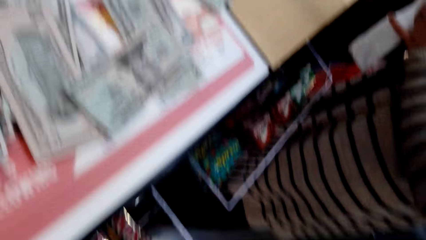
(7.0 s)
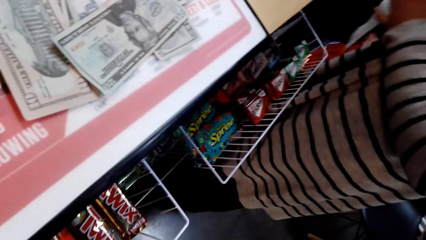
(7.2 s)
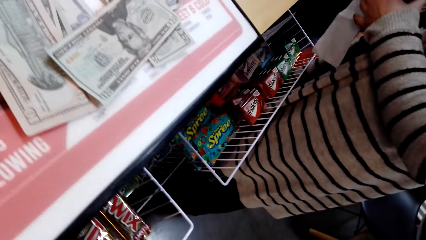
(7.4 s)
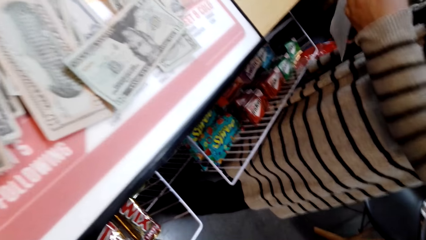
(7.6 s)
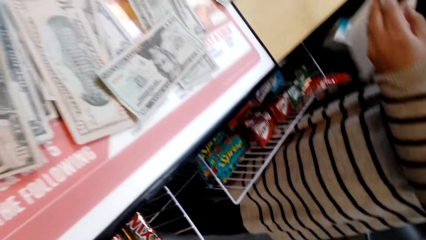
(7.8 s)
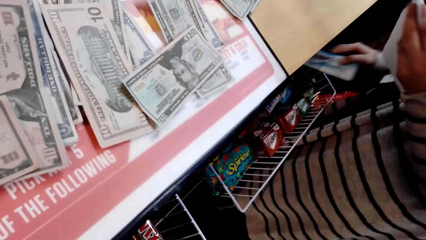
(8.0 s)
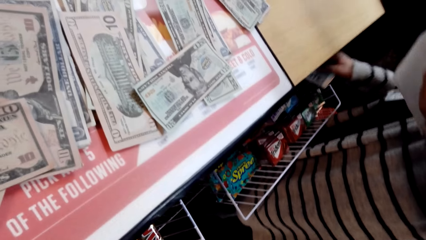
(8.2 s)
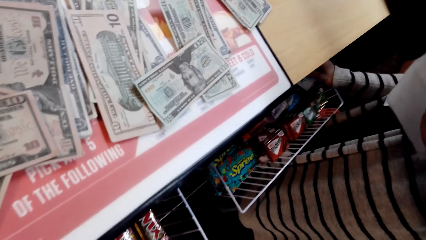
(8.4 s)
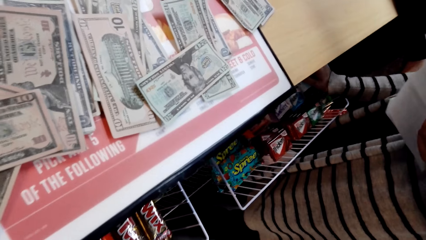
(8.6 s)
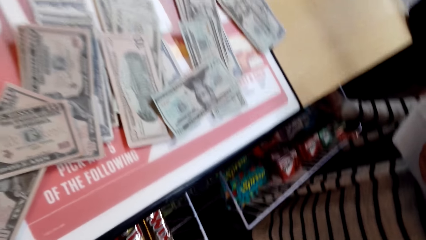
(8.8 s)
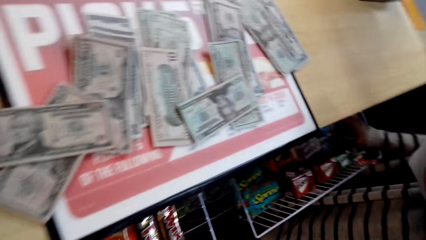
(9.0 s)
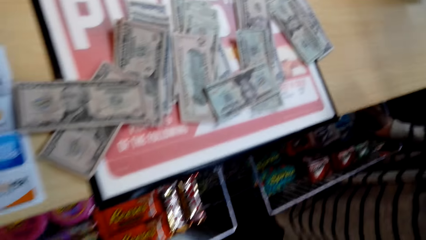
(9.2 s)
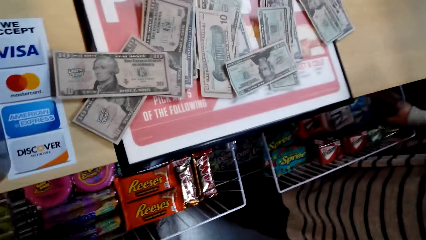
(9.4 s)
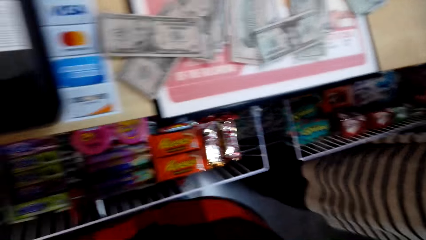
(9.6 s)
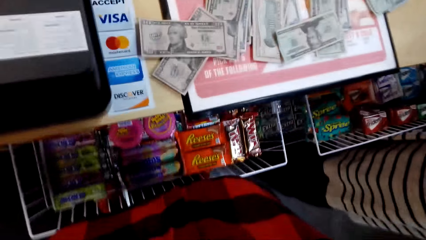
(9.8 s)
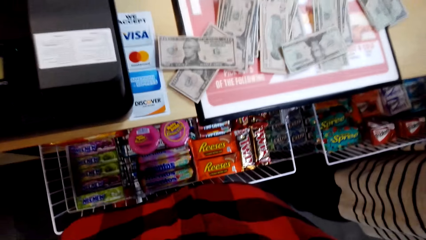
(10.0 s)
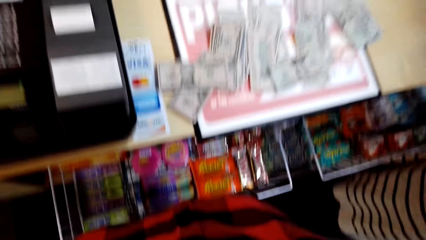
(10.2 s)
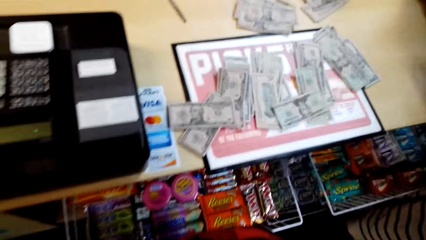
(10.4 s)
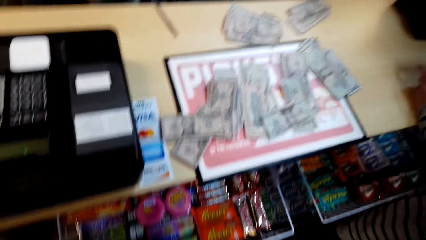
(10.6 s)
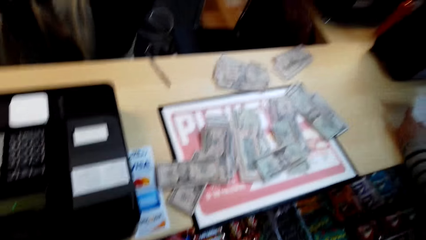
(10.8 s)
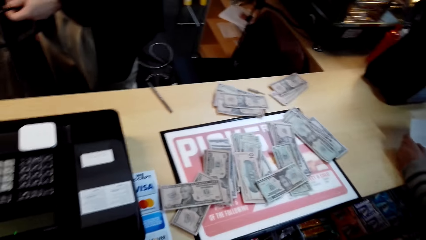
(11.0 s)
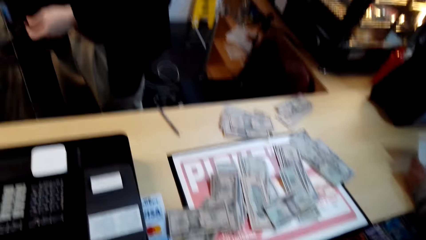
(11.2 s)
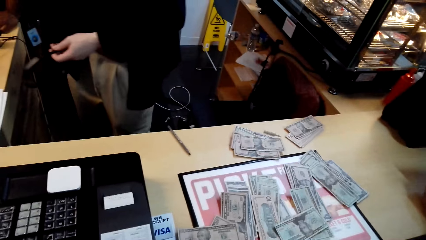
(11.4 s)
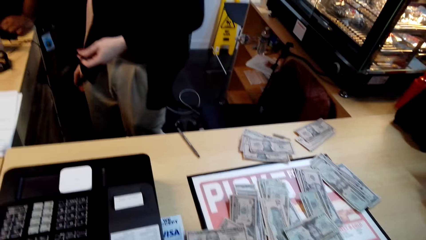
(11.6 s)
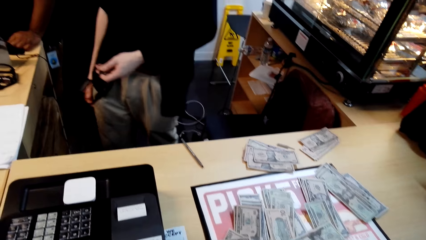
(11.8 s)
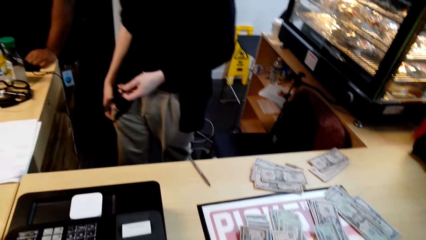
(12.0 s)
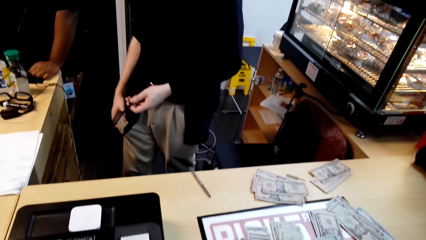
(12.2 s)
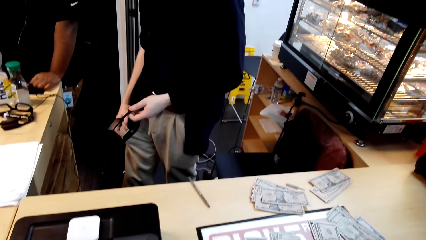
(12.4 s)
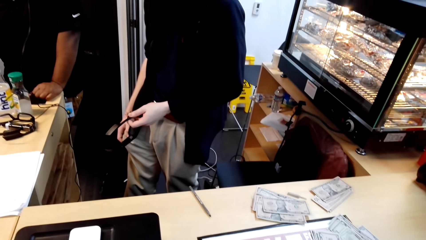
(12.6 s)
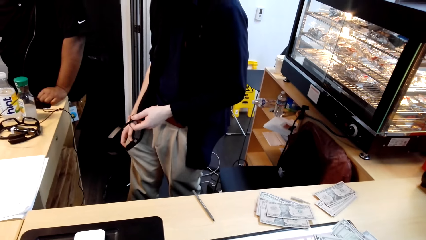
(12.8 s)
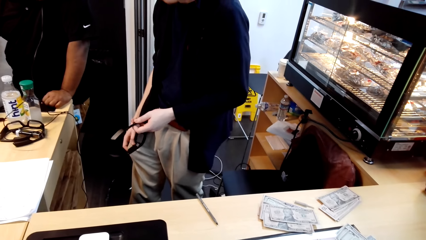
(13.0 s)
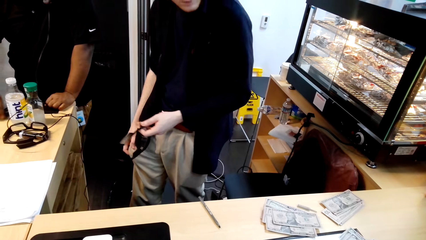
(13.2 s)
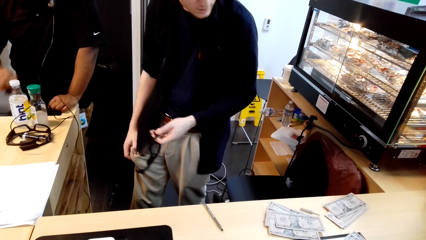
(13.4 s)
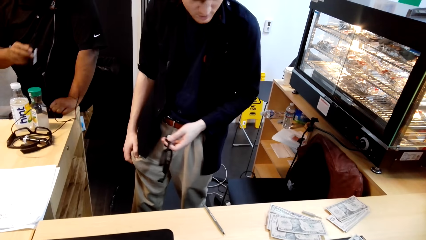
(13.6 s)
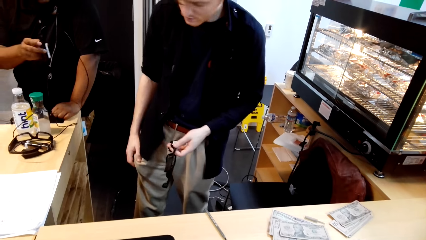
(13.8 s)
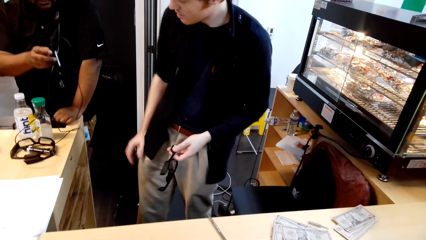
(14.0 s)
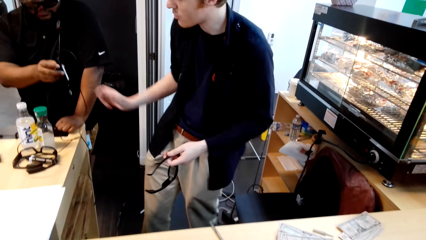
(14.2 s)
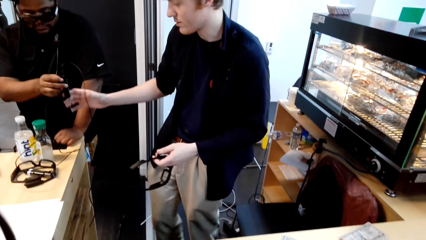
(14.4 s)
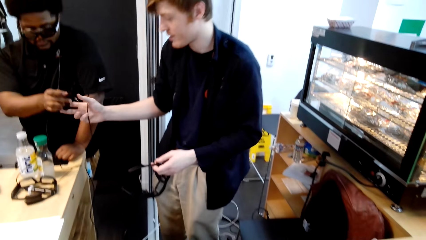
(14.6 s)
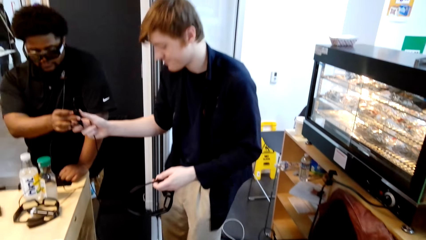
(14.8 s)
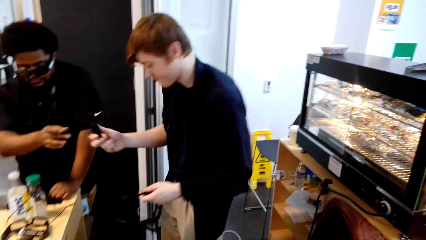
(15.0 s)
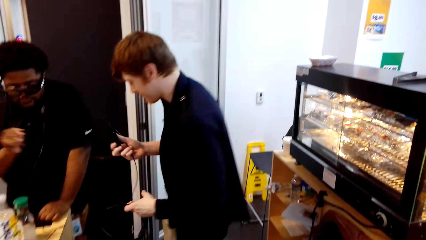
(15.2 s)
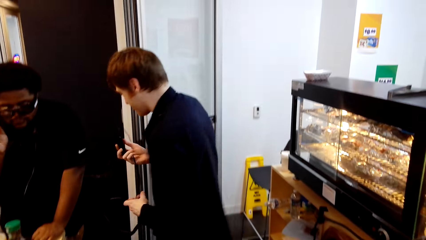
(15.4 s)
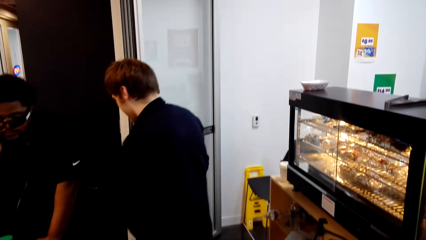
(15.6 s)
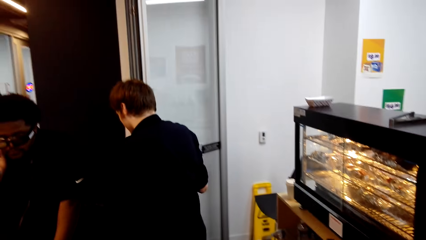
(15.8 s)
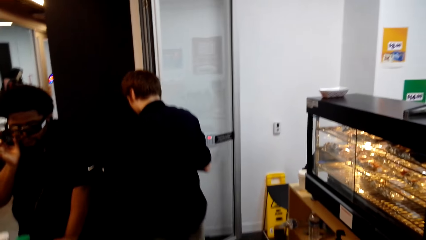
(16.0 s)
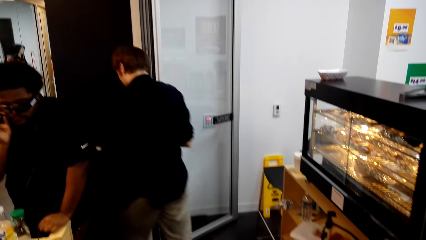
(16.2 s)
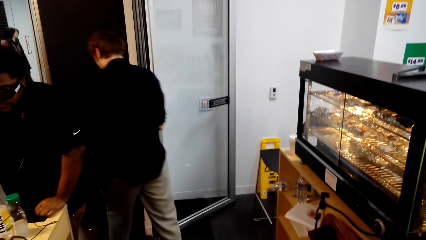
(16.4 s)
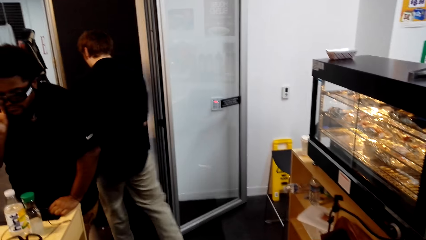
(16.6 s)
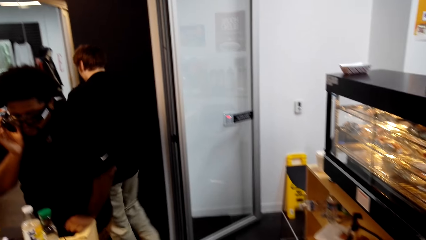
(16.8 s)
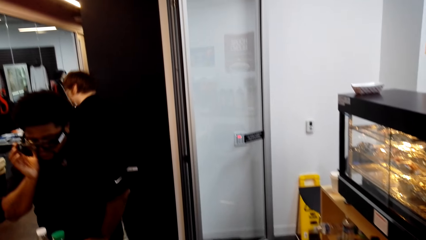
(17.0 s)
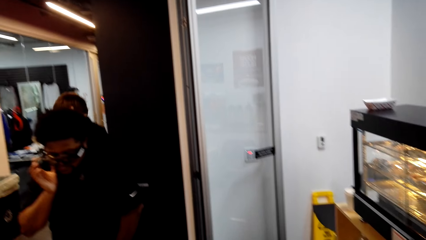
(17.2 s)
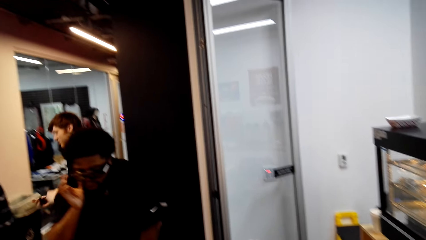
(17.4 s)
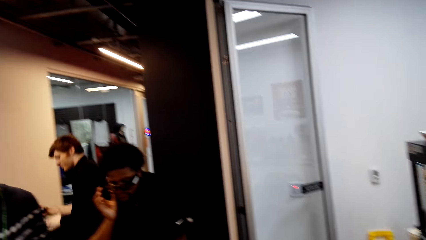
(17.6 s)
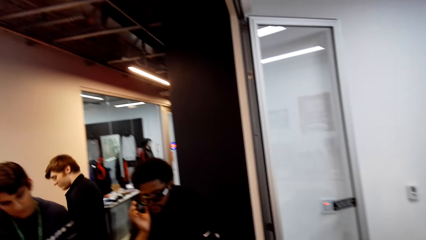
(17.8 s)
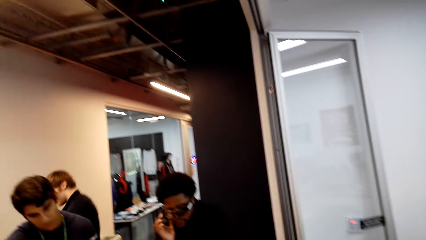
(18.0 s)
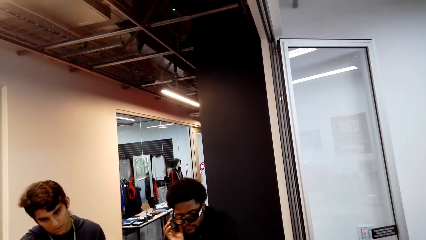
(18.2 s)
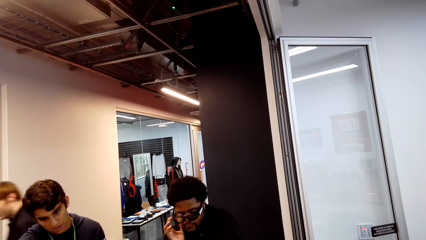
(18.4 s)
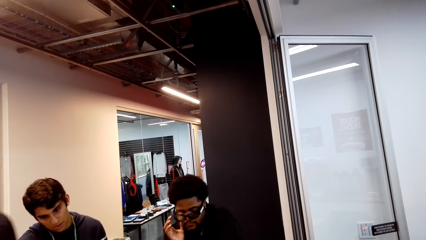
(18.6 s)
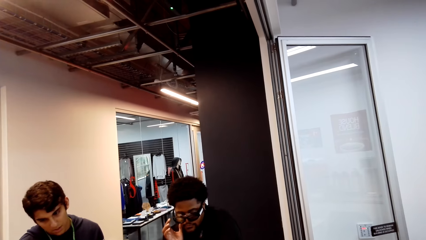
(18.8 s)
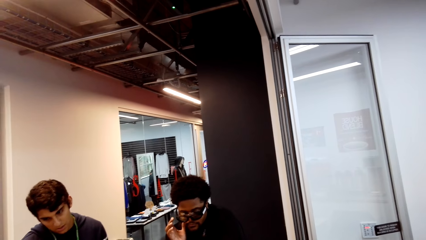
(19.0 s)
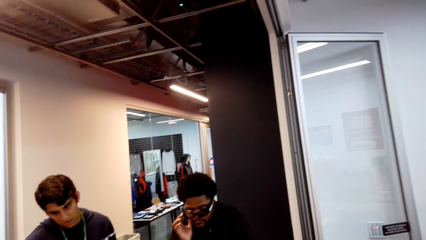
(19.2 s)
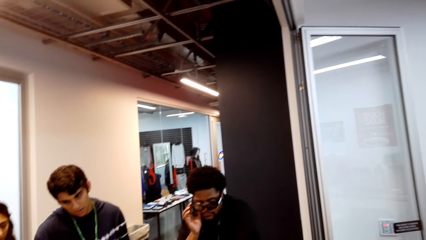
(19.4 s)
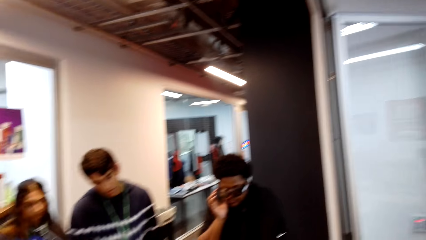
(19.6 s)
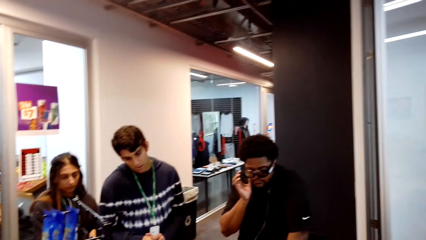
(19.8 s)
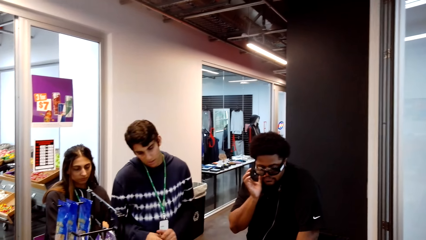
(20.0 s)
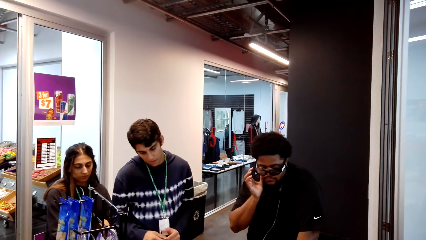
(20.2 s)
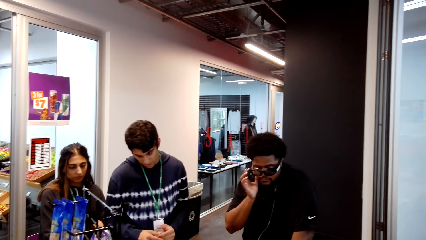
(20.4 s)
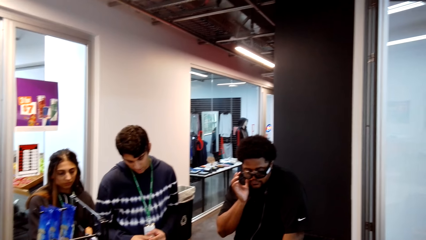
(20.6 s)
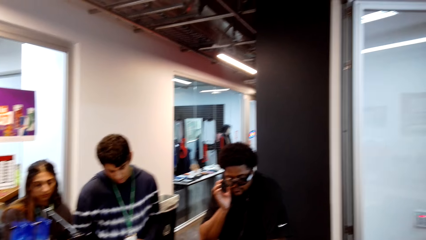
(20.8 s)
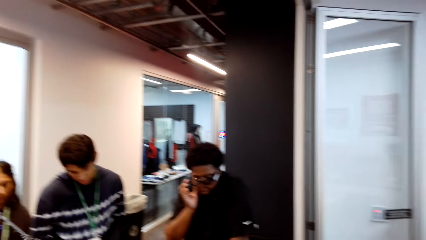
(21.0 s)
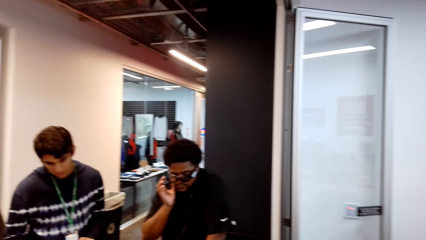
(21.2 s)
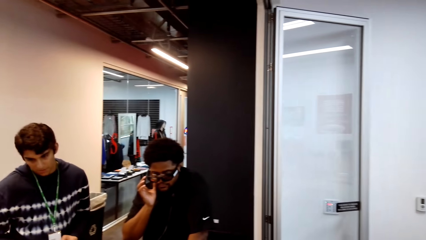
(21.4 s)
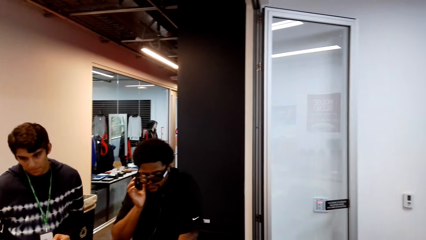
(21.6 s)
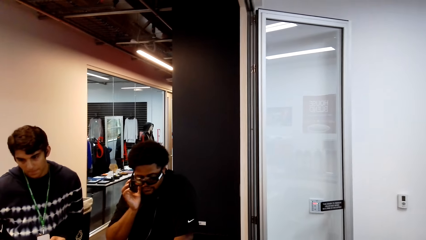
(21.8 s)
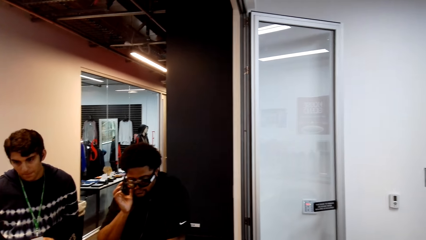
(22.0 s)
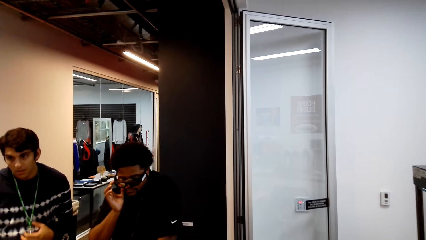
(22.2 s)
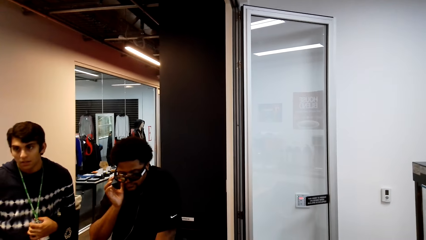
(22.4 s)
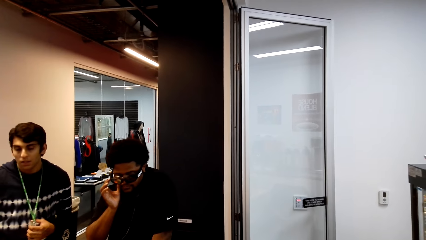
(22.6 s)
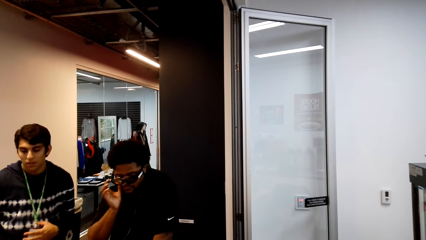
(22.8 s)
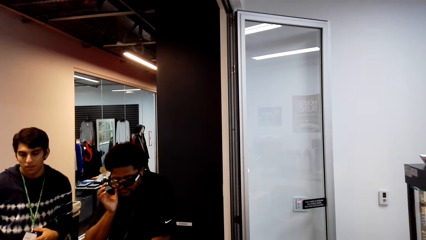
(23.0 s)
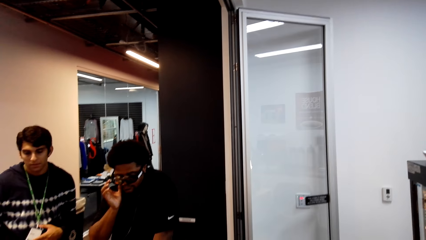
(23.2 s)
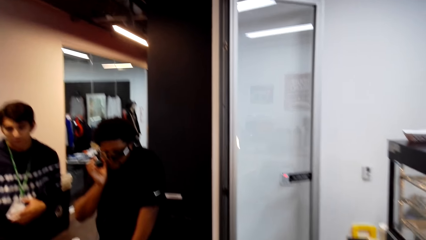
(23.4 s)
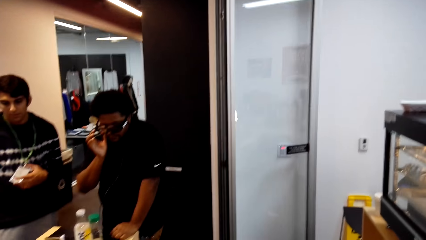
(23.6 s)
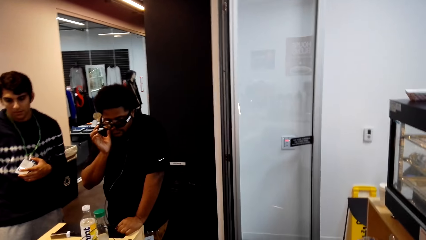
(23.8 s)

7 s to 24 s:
The camera wearer stares at the counter. They wear the camera. They stare at the wall.
